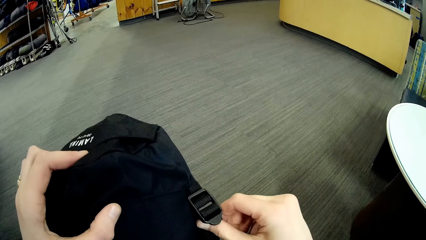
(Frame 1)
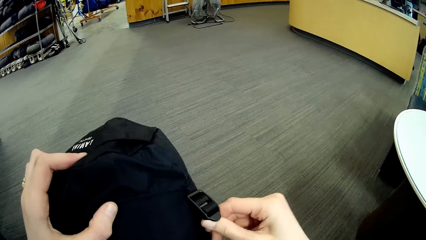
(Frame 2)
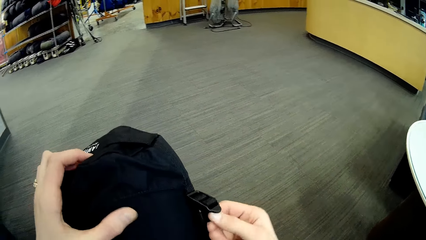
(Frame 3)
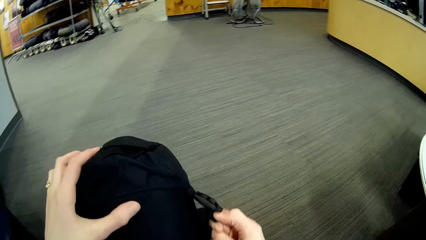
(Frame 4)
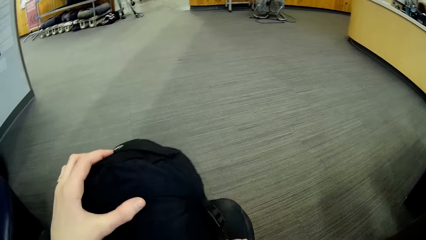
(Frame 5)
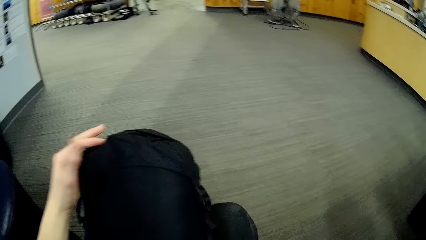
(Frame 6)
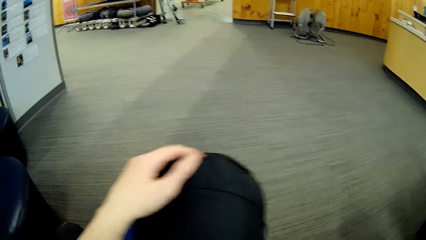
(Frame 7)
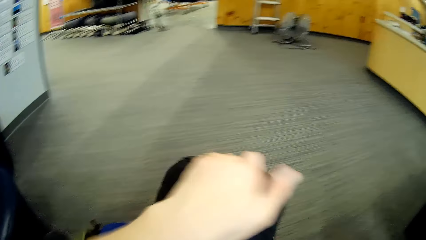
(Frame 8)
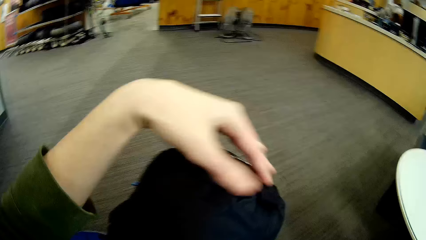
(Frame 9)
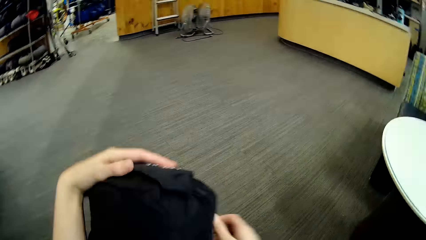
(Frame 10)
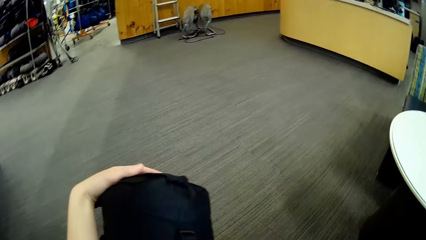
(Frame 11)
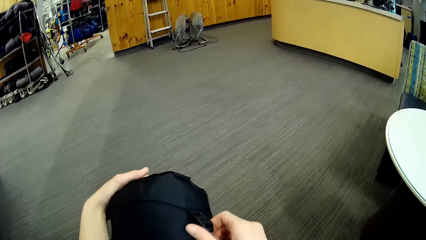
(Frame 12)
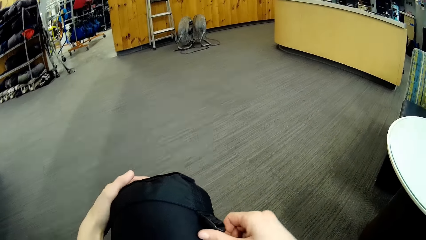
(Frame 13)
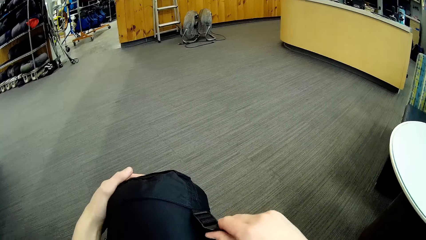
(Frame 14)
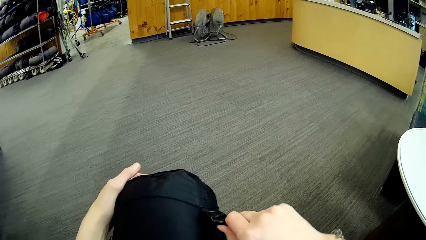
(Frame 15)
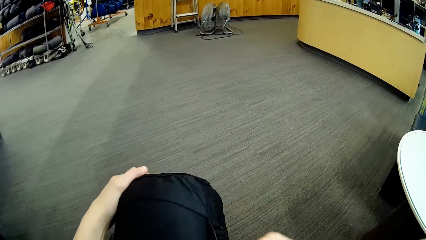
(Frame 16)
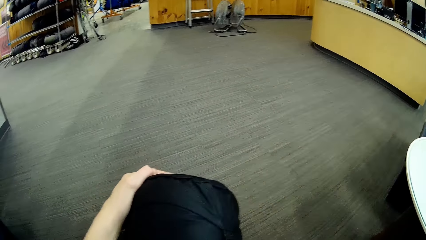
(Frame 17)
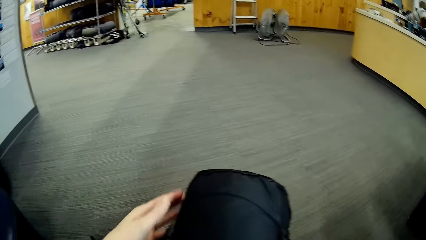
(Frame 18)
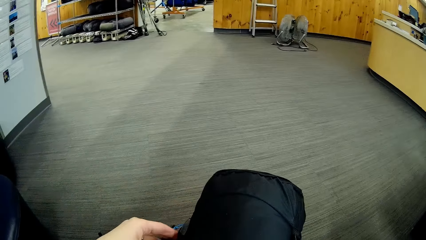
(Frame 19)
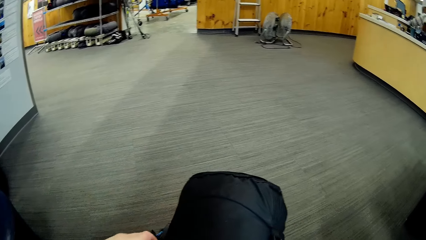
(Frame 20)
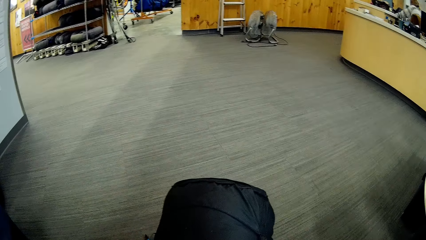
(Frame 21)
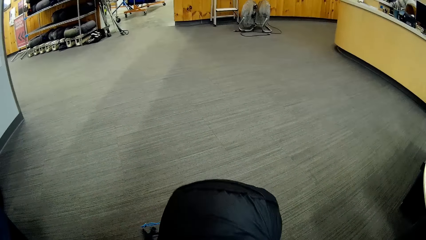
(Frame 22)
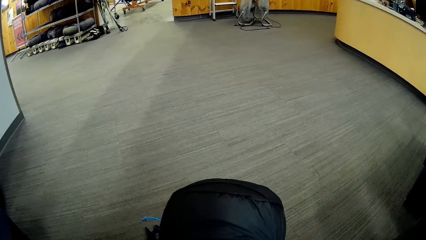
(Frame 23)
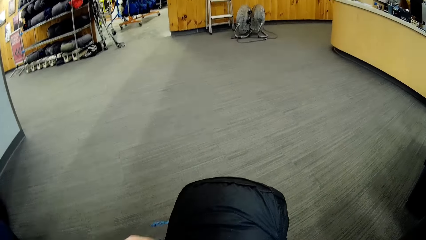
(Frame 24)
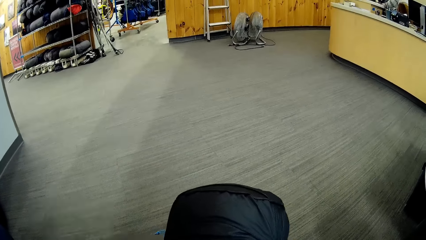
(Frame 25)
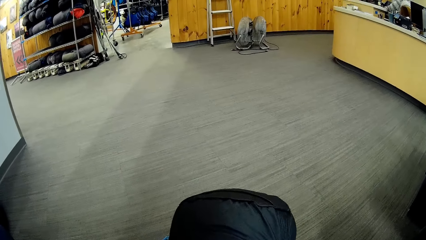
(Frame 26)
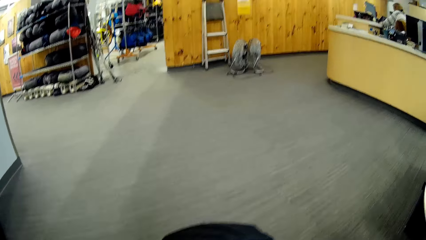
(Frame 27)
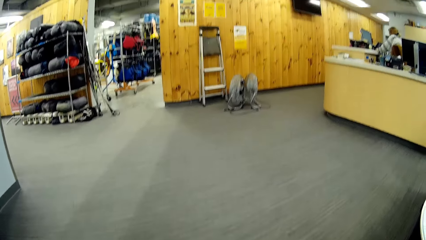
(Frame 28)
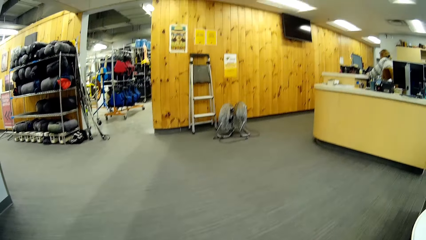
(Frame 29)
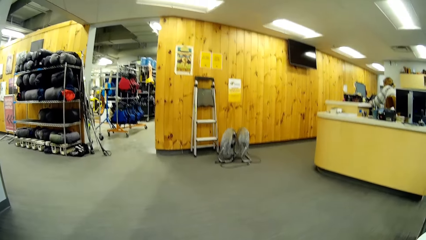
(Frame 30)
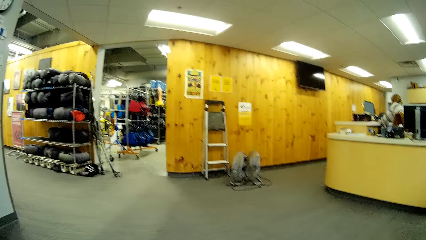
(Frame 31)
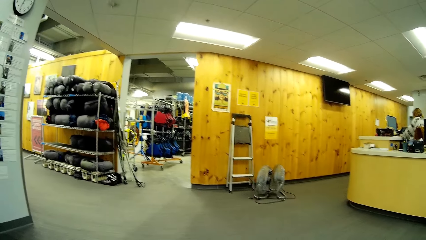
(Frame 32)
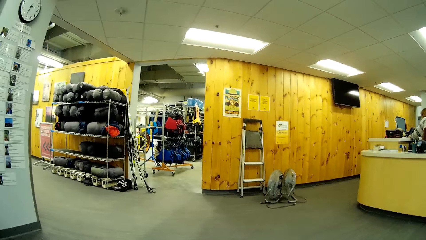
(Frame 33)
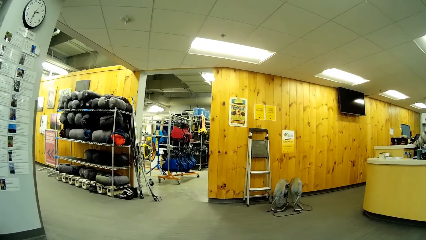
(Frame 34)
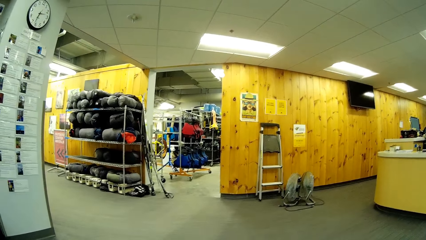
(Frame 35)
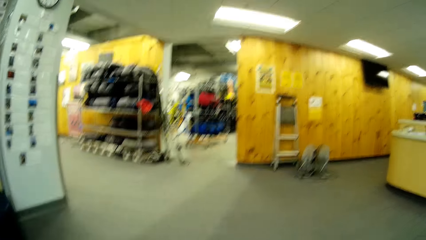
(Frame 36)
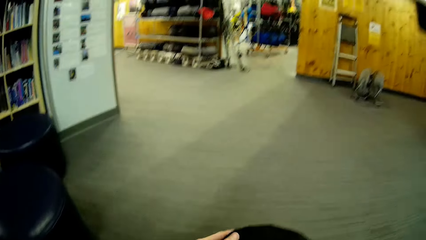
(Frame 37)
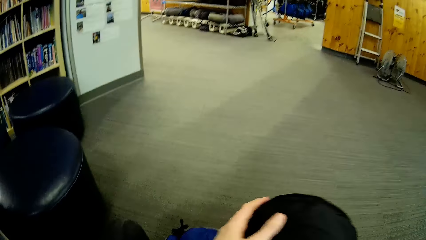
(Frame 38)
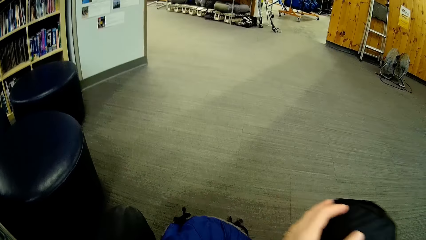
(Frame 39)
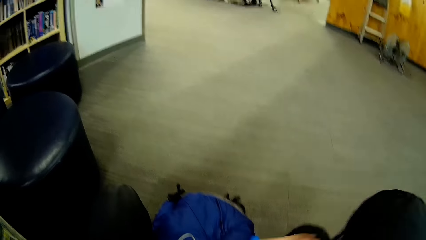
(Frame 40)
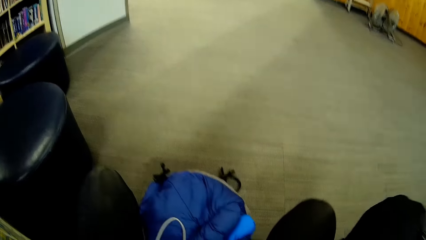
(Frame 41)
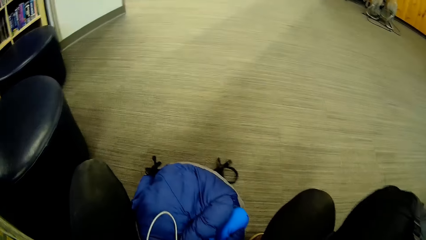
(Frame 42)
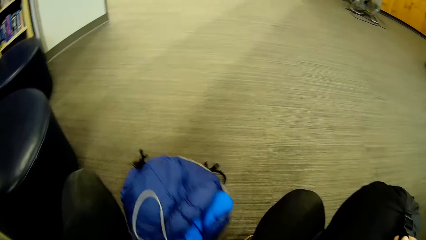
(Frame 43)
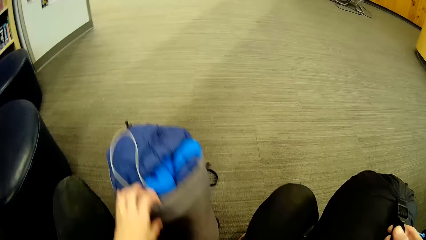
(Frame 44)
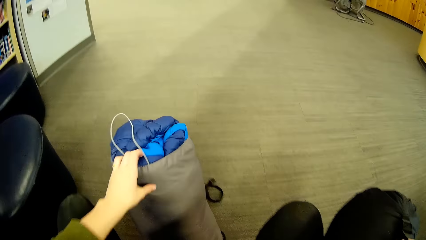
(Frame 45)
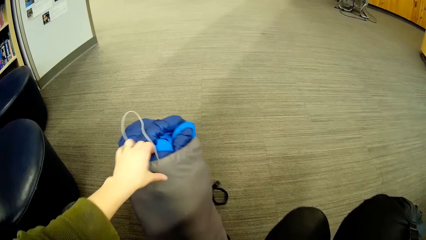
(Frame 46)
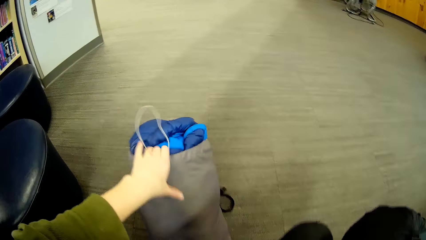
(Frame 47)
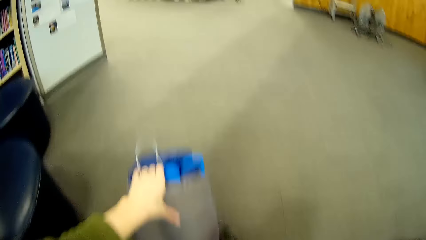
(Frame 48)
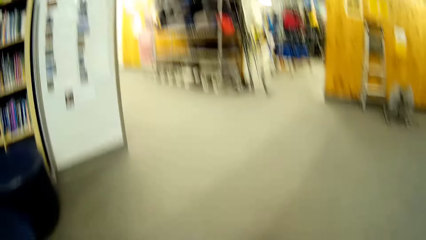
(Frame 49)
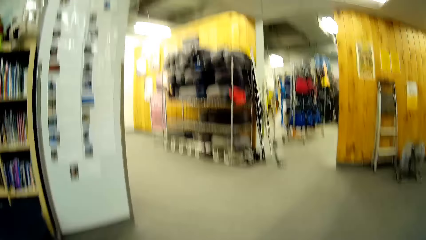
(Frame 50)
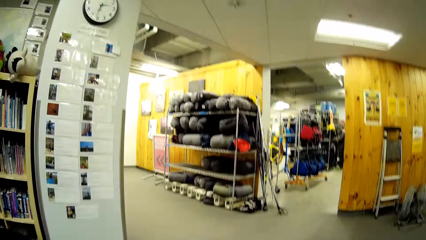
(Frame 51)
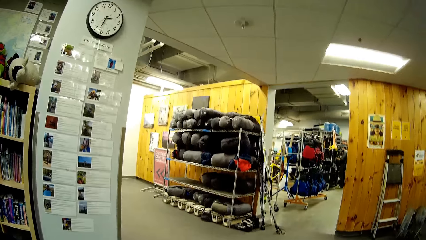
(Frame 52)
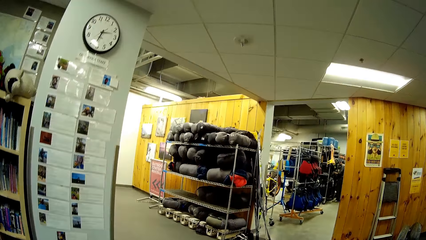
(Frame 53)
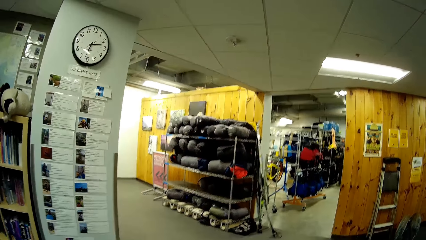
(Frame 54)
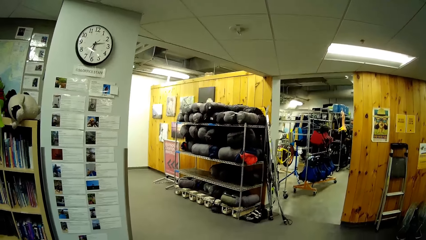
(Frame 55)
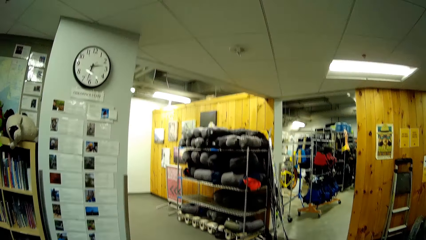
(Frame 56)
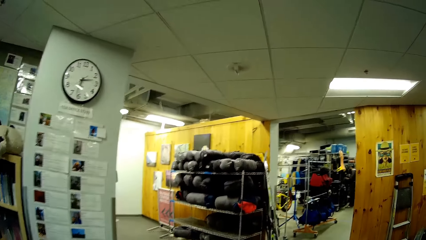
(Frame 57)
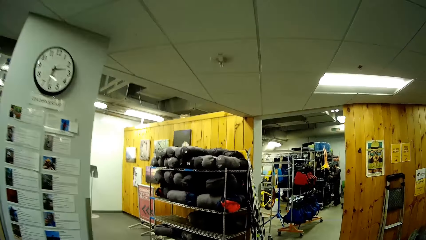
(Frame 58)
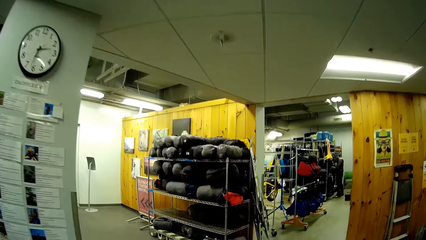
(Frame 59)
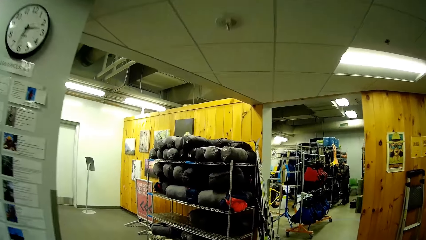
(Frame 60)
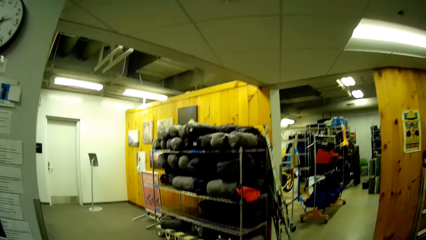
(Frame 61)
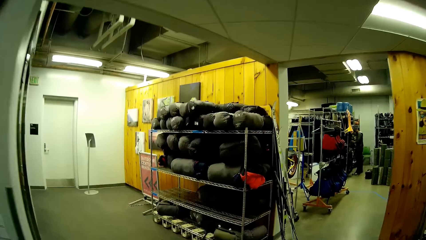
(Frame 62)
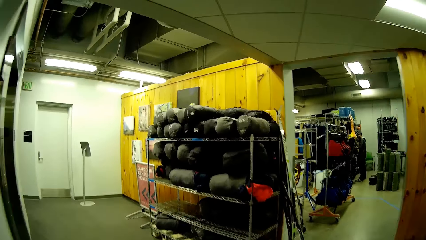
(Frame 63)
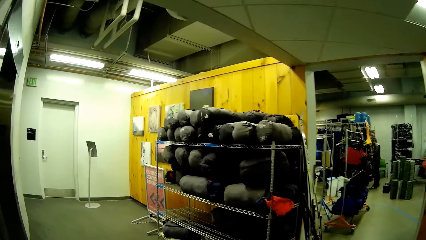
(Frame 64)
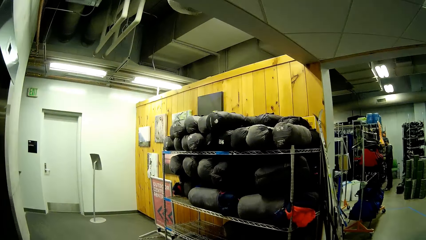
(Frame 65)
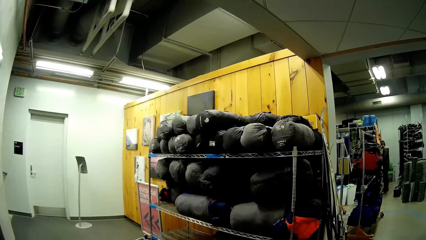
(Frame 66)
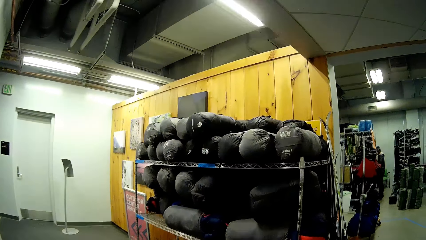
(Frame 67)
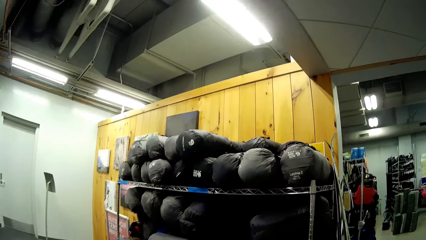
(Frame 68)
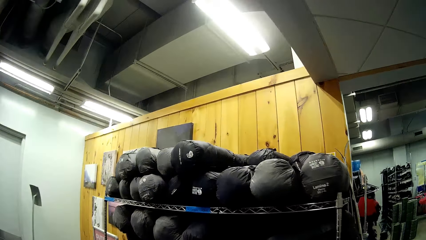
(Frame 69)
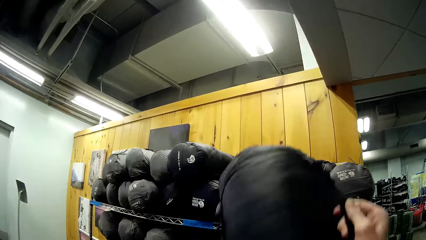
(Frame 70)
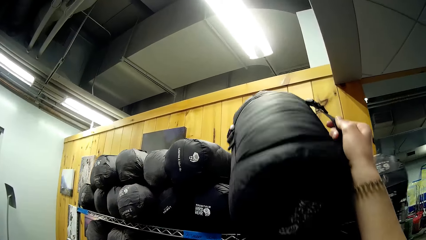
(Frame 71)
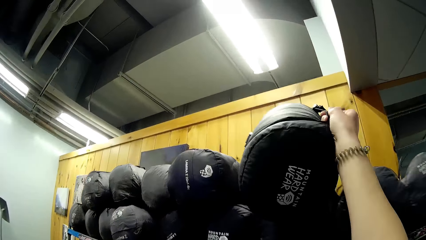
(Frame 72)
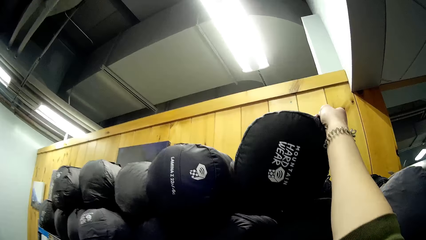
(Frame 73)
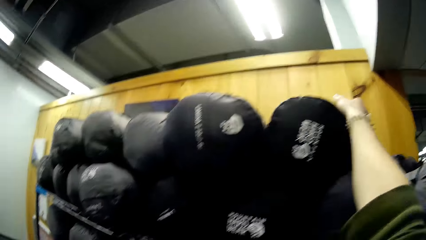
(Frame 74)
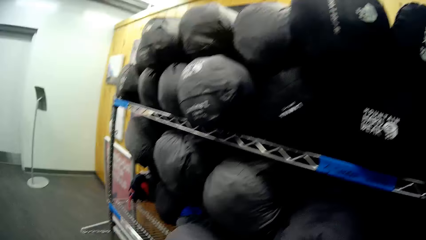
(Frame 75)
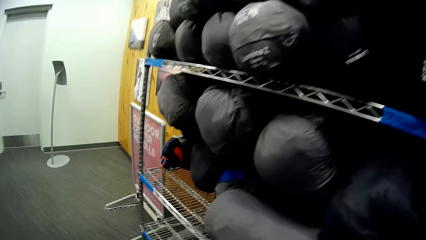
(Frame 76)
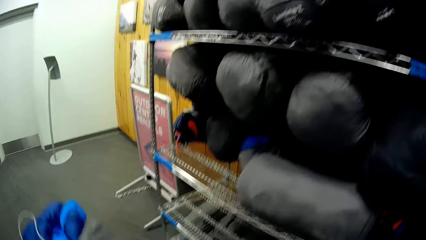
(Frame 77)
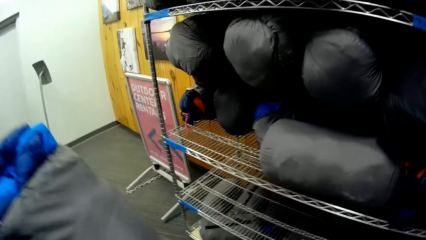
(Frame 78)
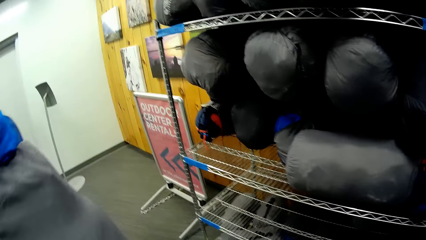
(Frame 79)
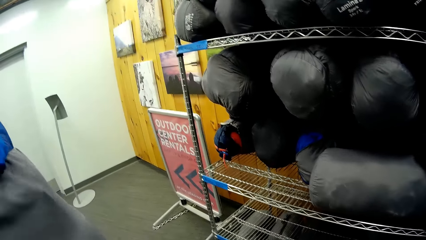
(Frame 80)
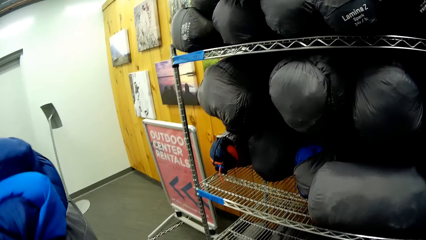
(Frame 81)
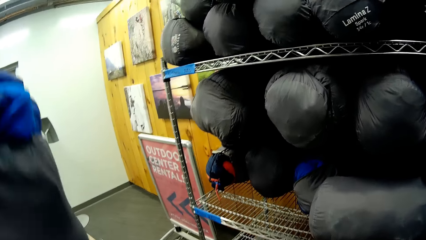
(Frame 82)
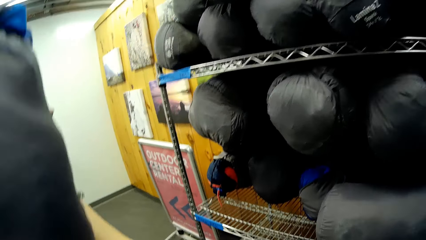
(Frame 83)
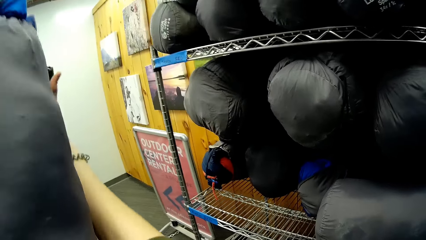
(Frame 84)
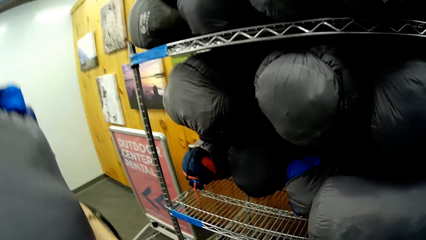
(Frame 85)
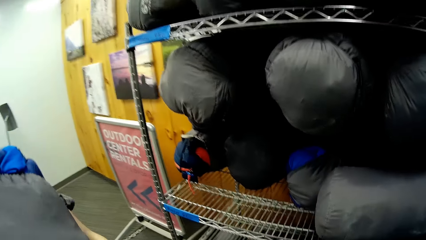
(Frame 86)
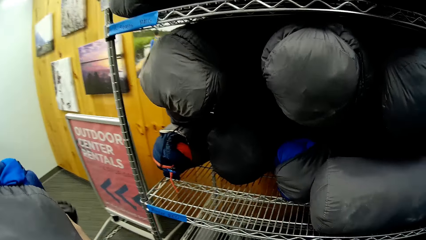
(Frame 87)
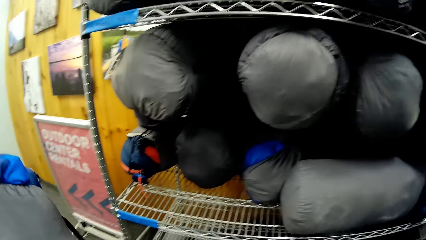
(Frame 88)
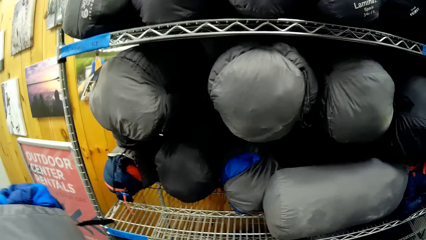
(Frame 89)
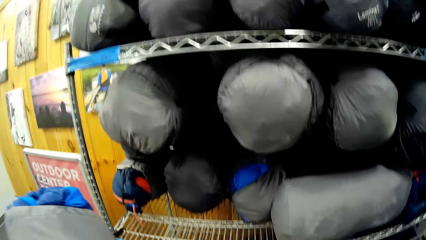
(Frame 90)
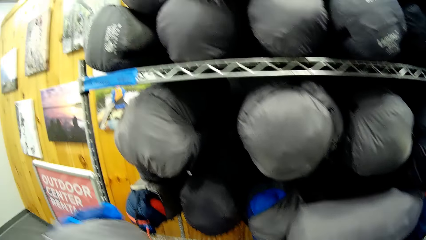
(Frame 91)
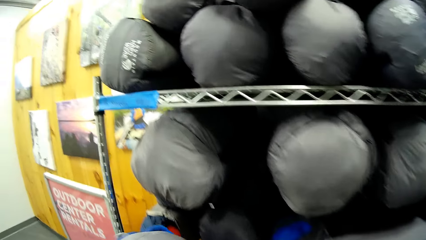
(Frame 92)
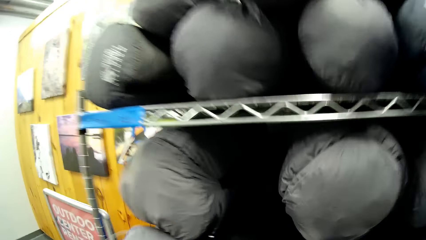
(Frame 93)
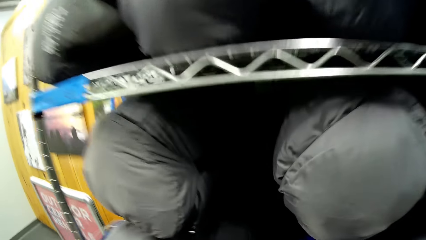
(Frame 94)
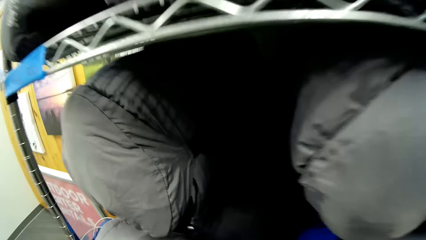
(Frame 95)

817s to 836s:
The camera wearer looks at the bag. They adjust the bag straps. They look around. They walk in the store. They carry the sleeping bag. They put the sleeping bag on the rack.
